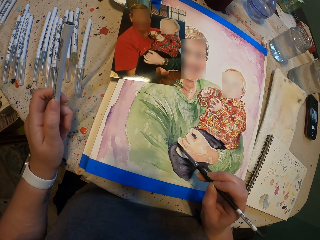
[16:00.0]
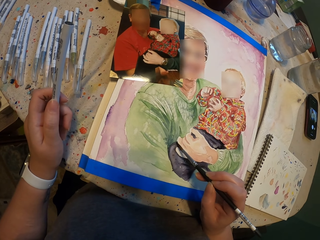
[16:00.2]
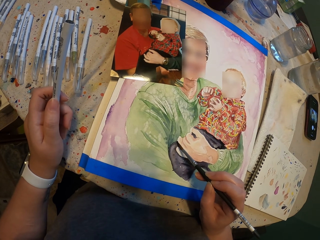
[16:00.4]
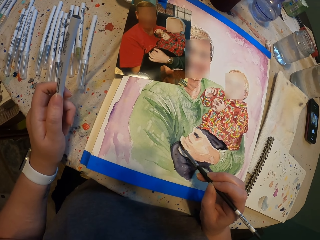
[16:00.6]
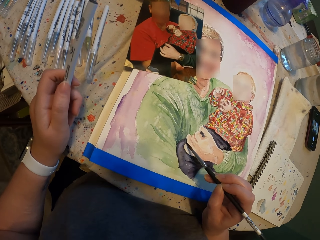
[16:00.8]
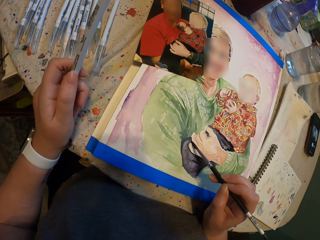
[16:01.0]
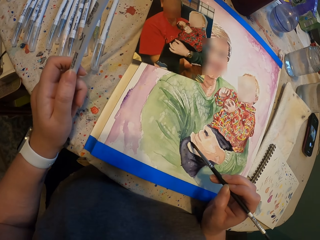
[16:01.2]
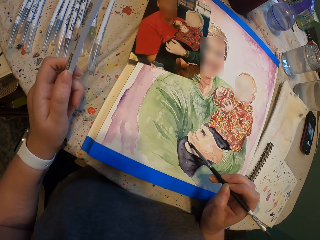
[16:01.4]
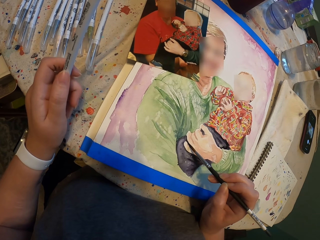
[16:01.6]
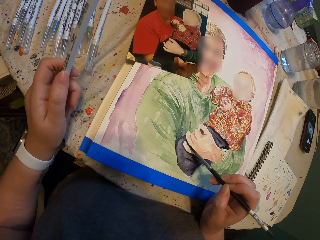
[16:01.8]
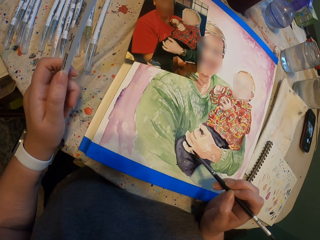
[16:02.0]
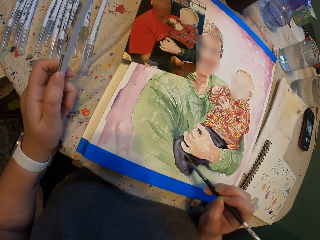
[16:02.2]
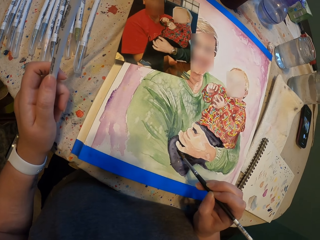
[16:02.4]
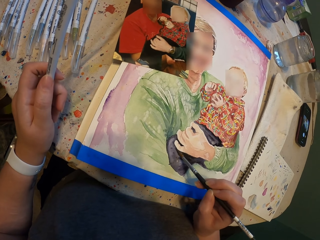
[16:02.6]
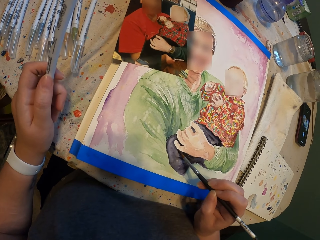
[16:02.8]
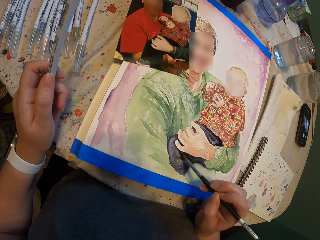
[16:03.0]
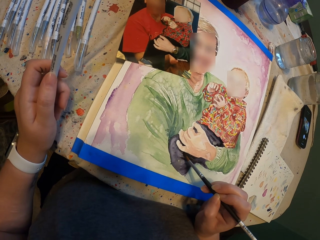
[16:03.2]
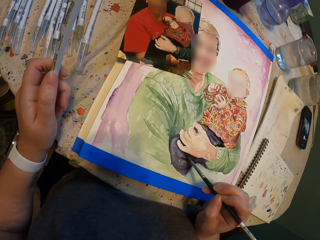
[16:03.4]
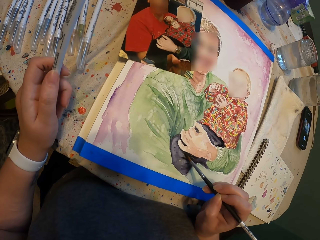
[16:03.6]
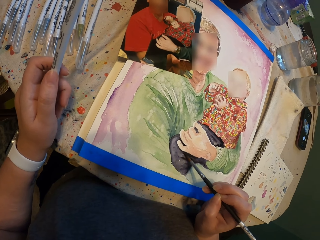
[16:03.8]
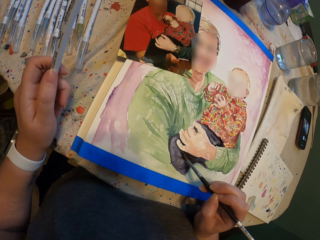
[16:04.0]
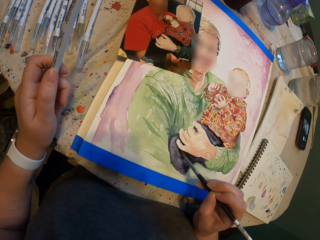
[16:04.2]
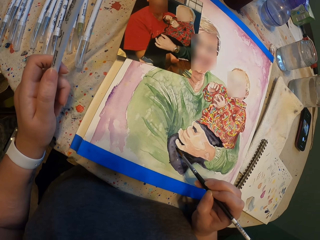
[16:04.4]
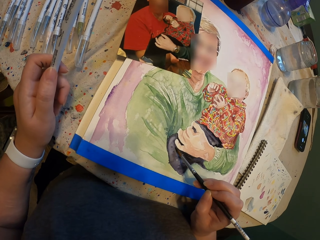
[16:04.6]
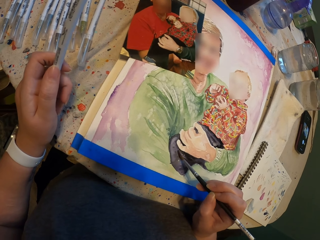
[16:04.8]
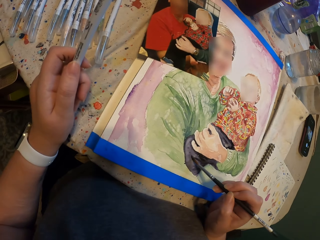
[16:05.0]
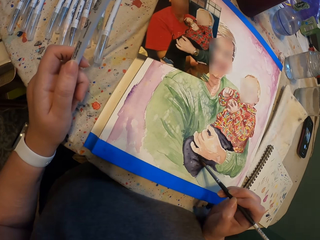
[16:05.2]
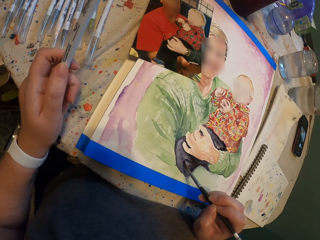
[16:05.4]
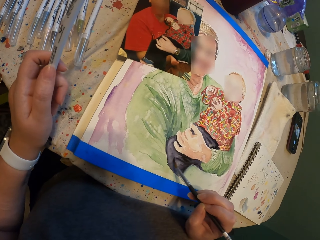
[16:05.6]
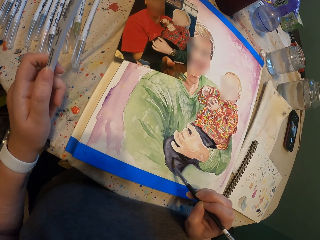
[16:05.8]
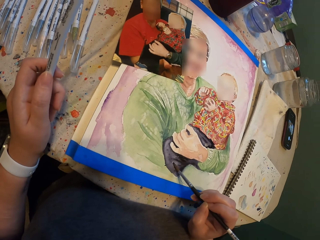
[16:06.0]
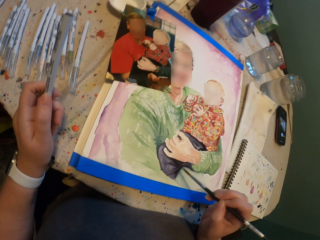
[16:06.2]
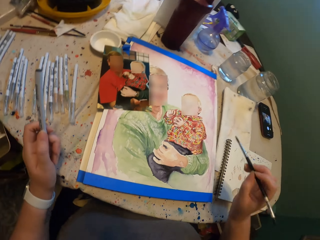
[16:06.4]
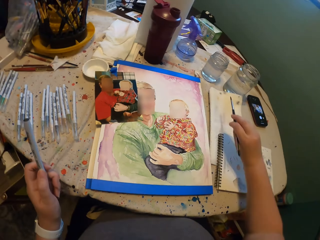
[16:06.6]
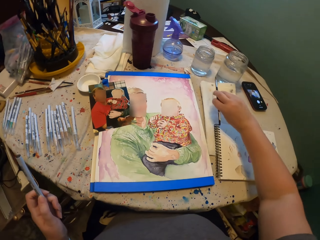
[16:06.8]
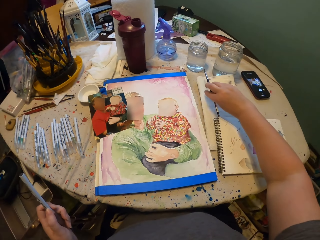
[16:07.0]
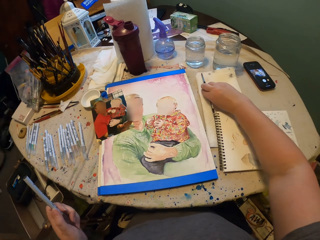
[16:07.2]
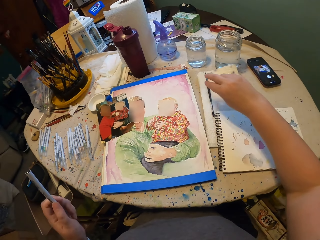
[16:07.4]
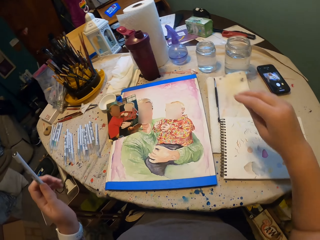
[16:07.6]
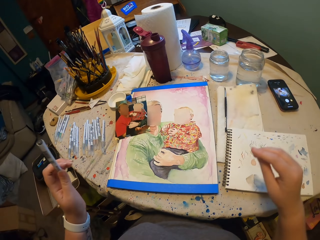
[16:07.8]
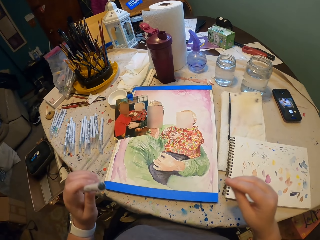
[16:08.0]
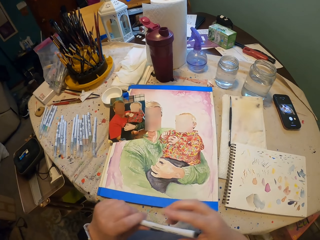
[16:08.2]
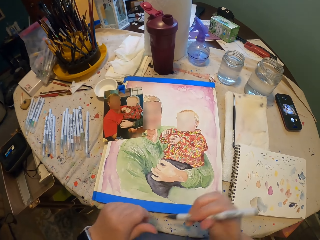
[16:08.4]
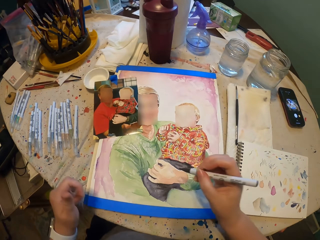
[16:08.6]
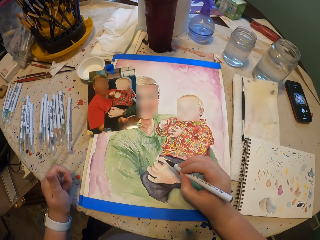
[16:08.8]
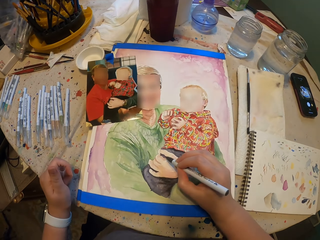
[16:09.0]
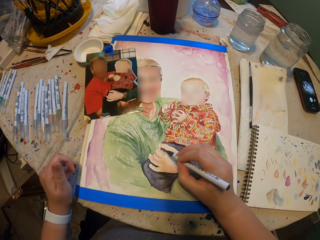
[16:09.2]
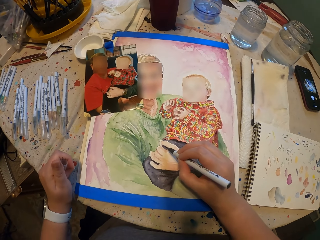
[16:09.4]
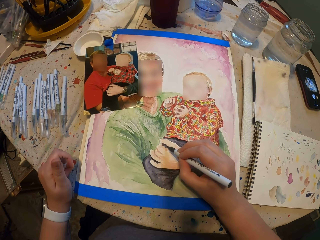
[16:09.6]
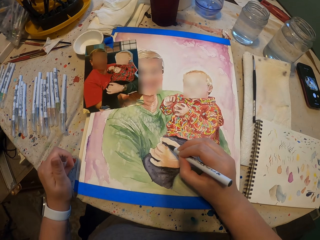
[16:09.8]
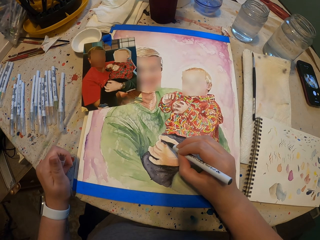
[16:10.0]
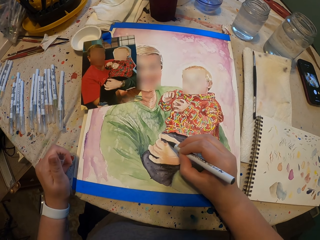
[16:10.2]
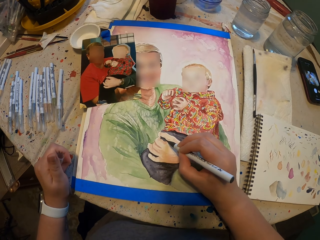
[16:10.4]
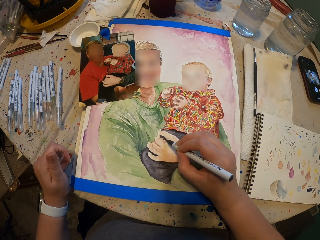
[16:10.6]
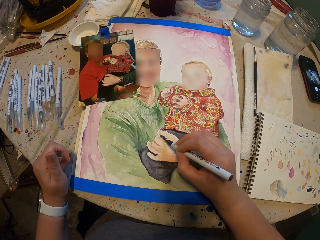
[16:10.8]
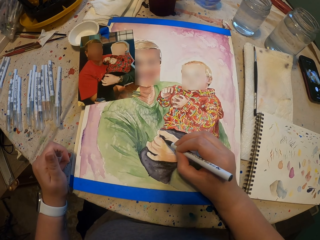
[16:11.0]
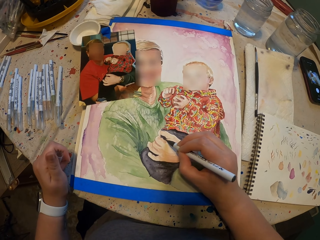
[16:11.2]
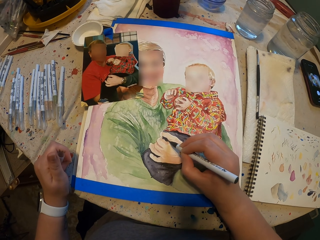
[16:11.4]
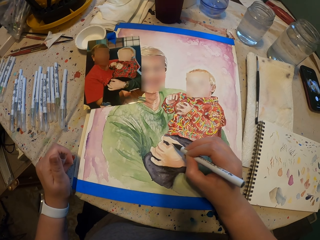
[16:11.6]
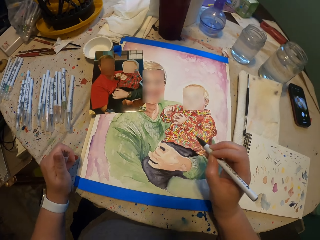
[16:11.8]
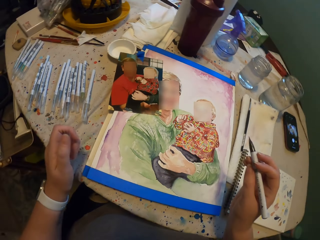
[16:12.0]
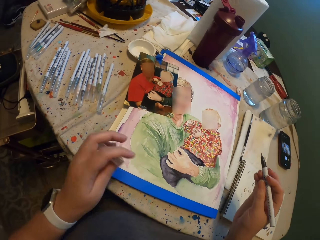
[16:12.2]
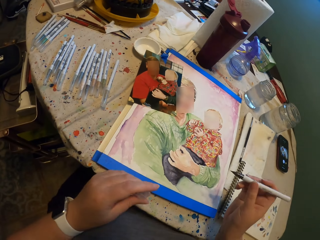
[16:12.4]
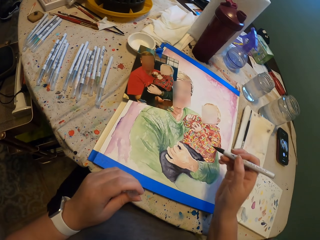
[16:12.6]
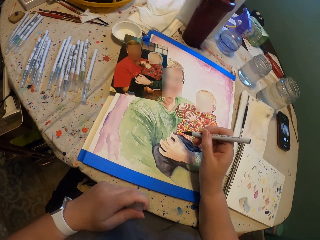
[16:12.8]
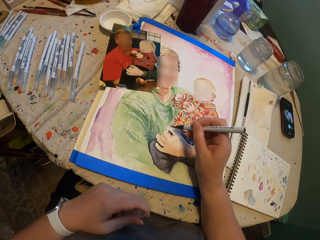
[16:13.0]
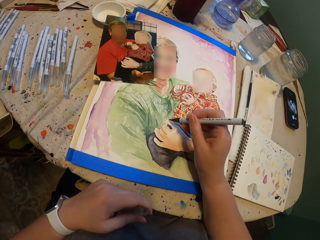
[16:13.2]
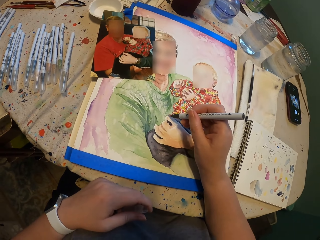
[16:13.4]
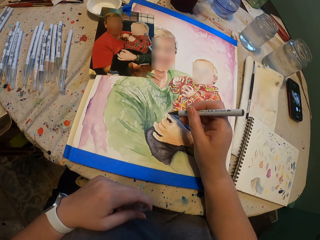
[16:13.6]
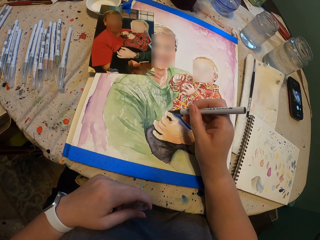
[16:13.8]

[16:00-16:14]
The camera wearer places the paint brush on the cloth. They remove the pen cap from the pen. They draw on the portrait.

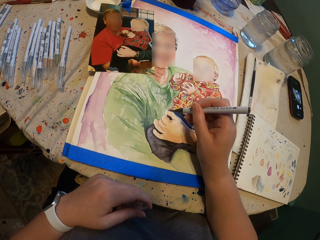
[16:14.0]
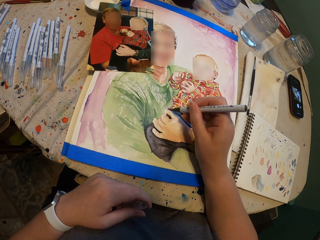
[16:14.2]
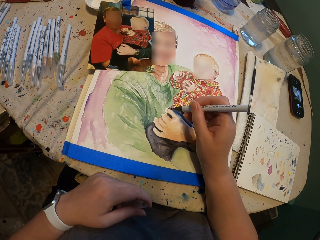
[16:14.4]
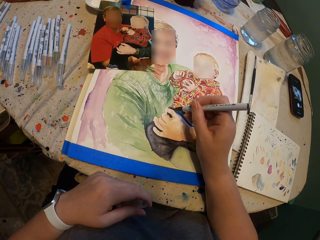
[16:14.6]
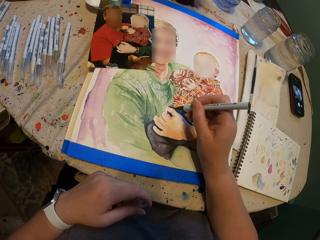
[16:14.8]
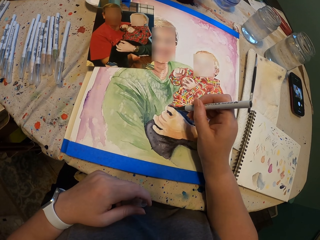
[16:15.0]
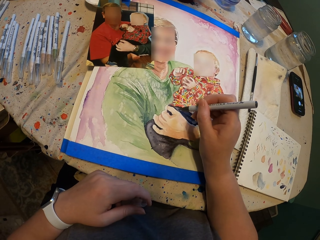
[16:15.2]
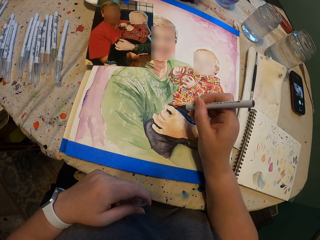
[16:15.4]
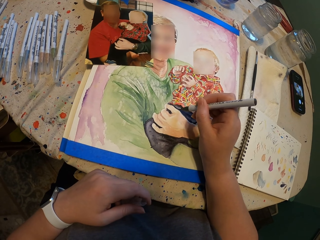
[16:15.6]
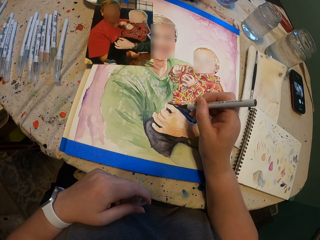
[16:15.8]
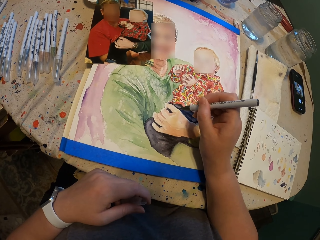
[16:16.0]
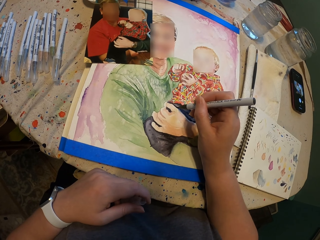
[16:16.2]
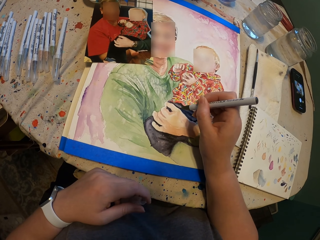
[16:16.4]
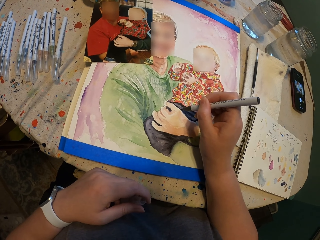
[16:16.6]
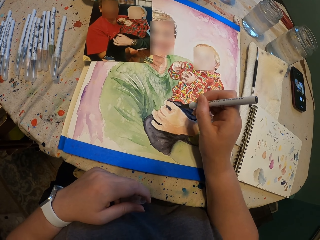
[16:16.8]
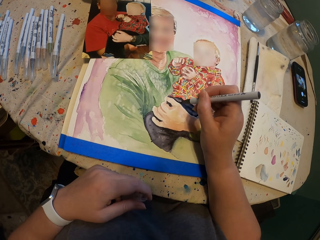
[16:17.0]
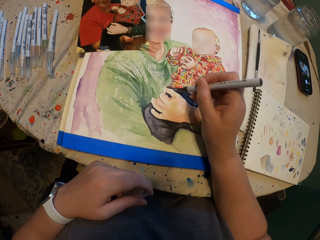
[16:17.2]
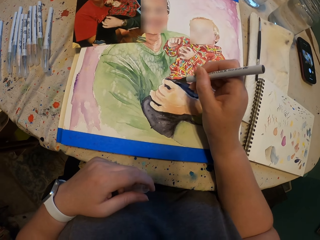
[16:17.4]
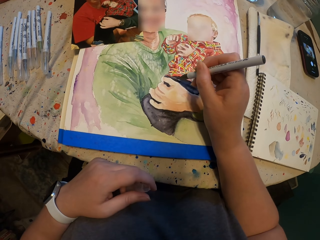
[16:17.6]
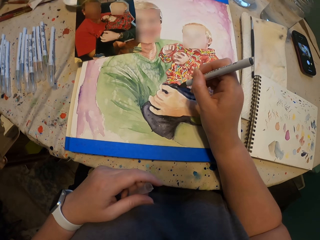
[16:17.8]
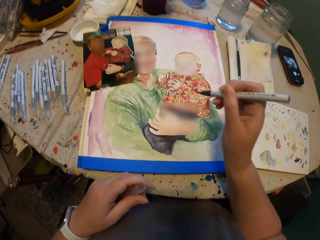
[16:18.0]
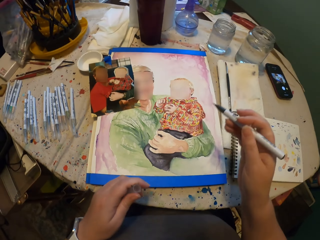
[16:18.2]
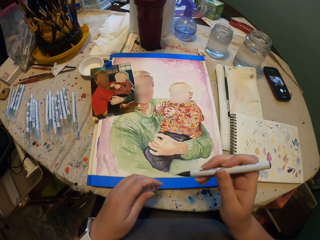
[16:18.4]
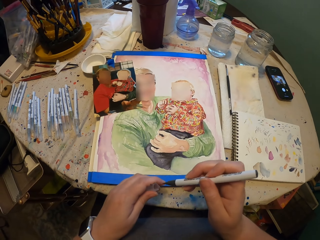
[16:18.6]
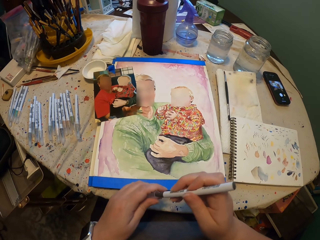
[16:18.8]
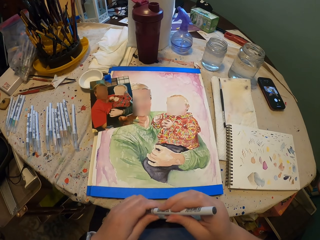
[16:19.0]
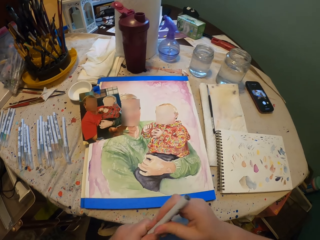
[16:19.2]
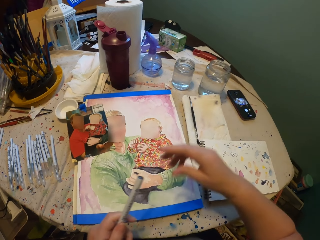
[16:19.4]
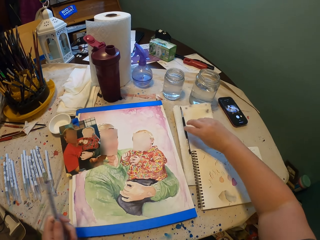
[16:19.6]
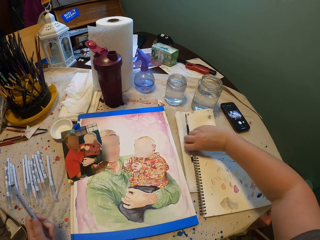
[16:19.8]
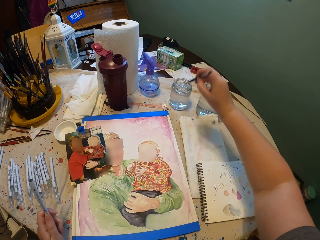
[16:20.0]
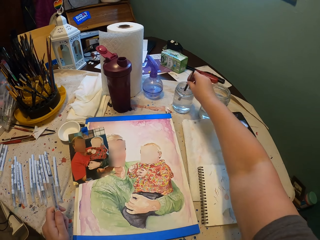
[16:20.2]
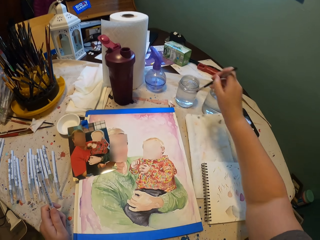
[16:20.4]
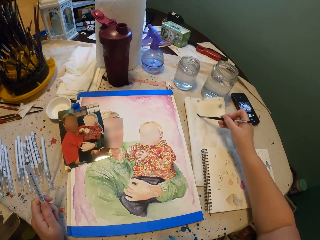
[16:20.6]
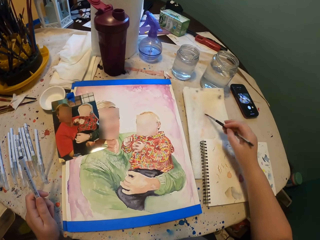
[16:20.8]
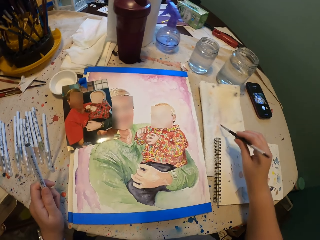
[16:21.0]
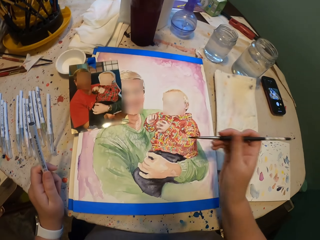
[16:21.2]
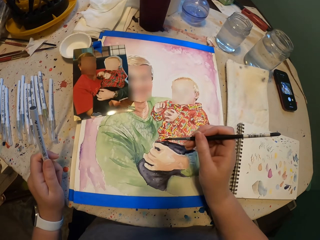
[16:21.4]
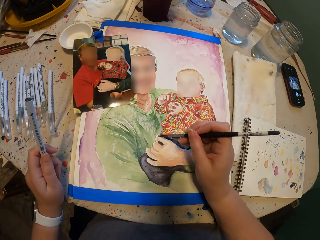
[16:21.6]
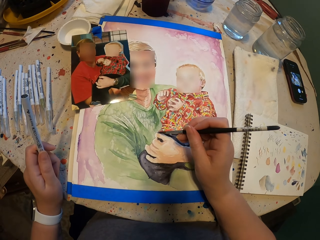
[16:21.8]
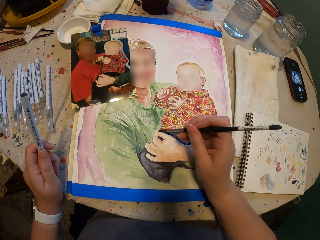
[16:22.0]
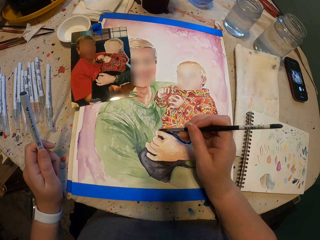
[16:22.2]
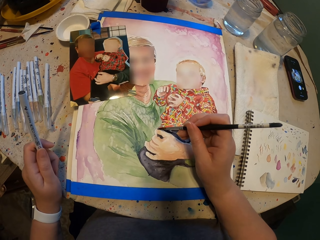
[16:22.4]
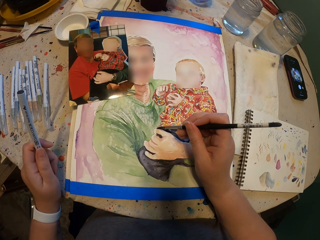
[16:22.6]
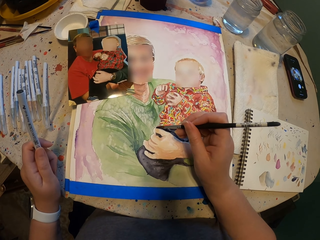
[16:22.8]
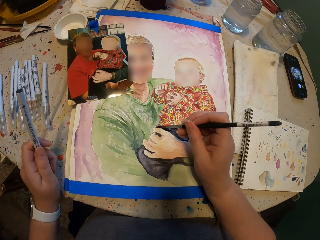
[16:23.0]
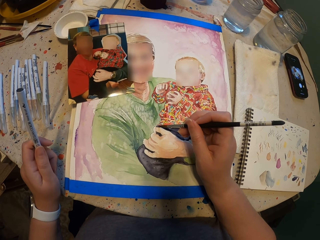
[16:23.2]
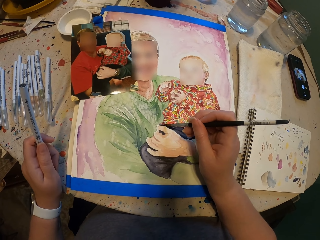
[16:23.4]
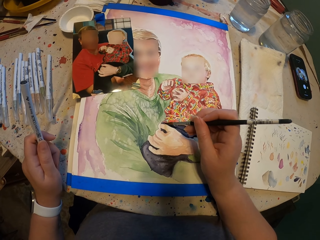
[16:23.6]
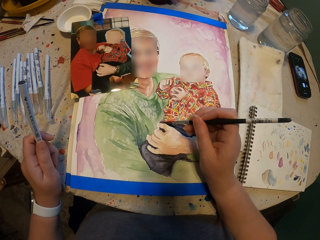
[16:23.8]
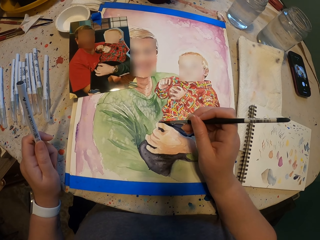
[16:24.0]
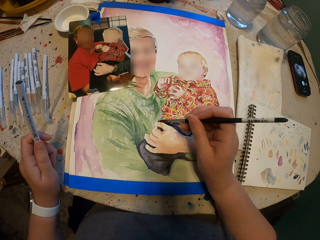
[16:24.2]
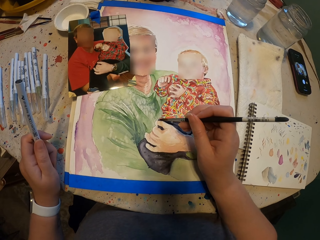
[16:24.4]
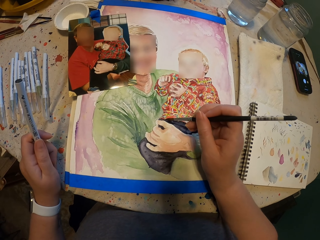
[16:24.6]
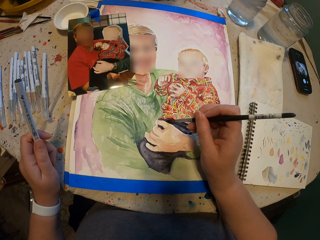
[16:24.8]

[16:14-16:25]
The camera wearer covers the pen with the pen cap. They pick up the paint brush, dip the paint brush in the water can and wipe the paint brush on the cloth. They draw on the portrait.
